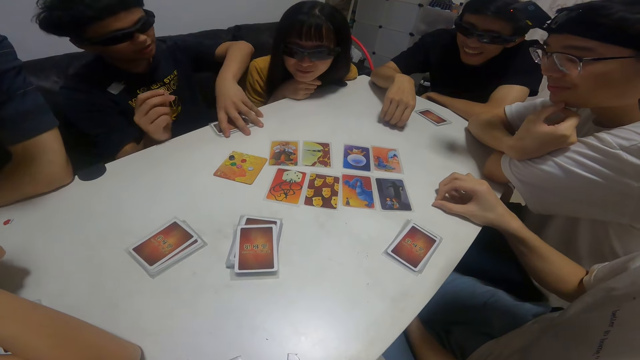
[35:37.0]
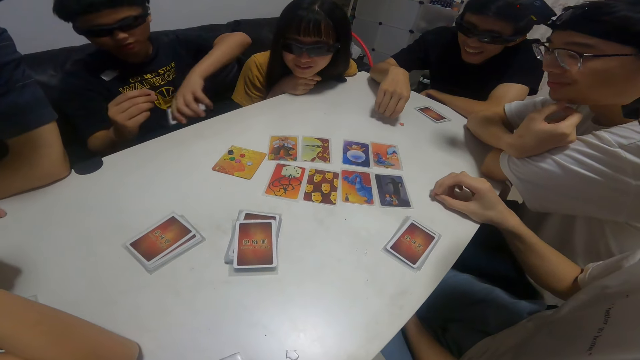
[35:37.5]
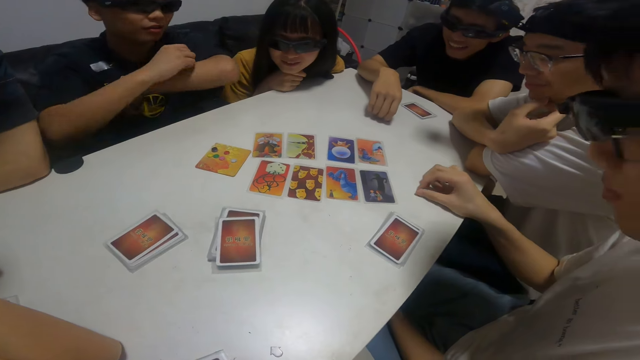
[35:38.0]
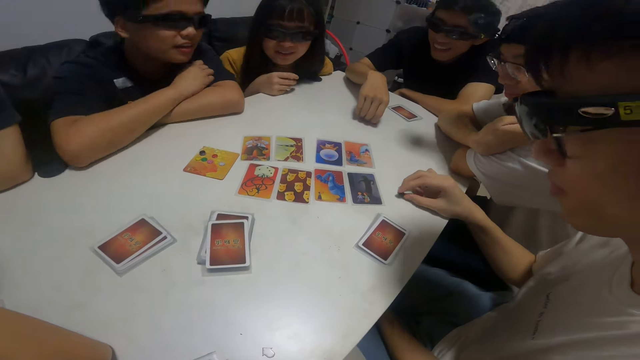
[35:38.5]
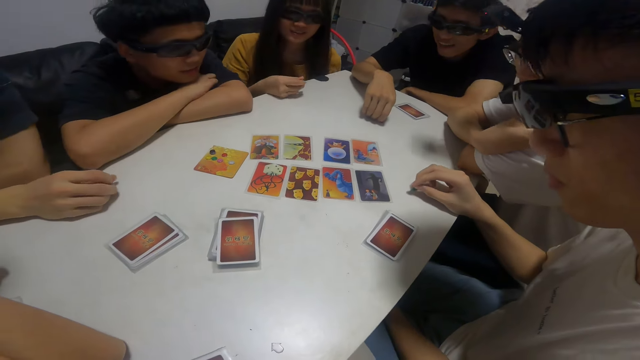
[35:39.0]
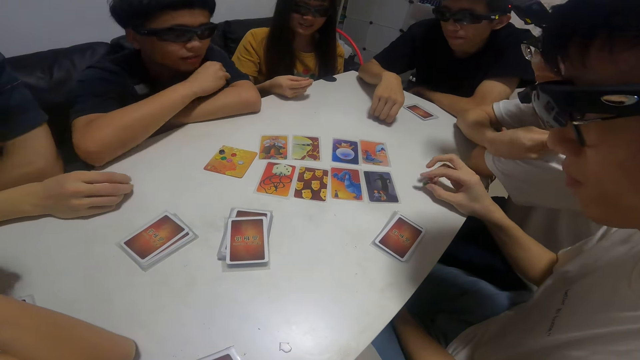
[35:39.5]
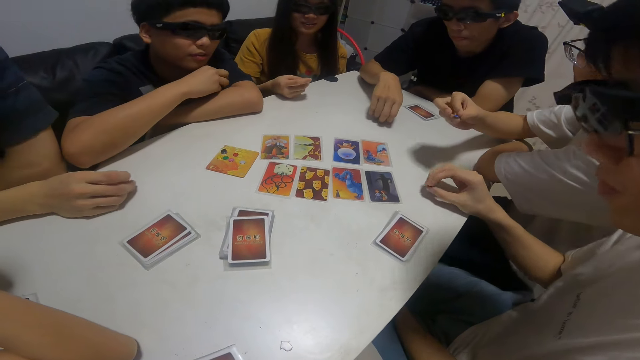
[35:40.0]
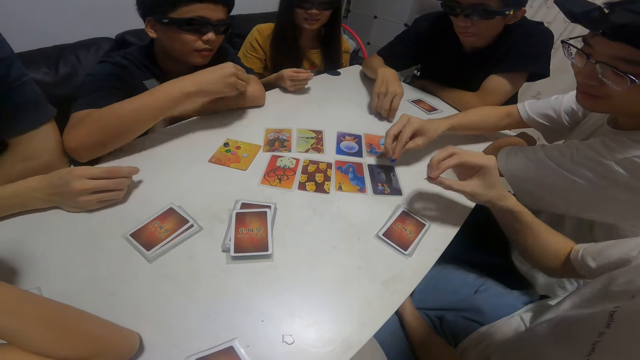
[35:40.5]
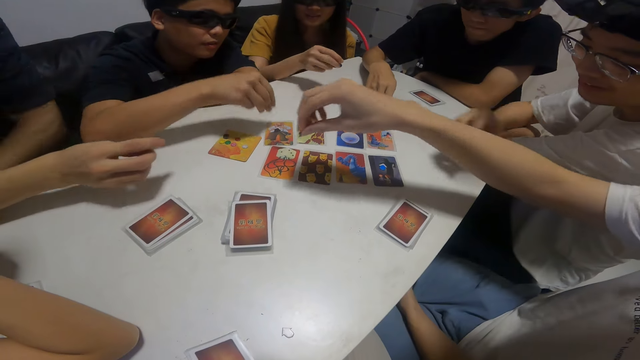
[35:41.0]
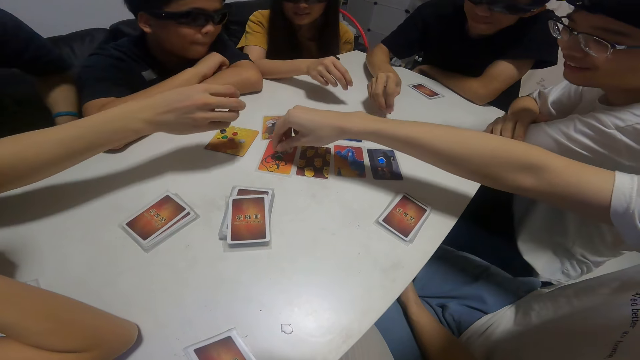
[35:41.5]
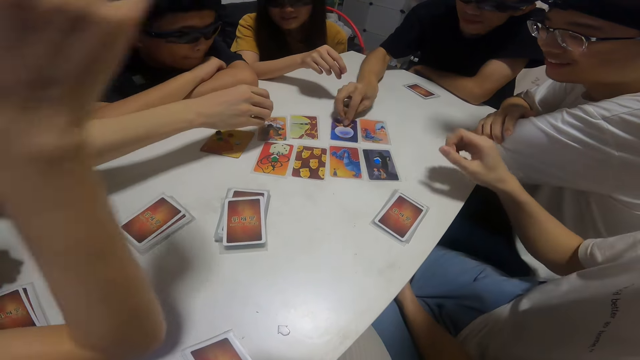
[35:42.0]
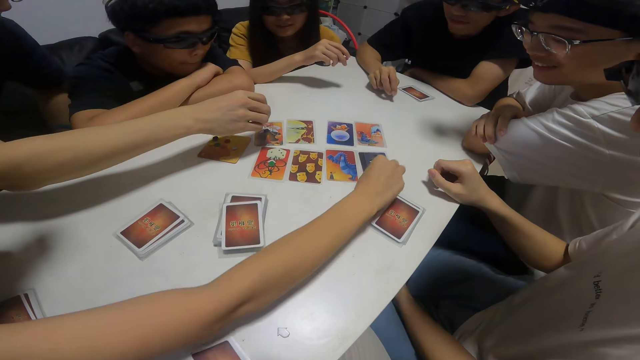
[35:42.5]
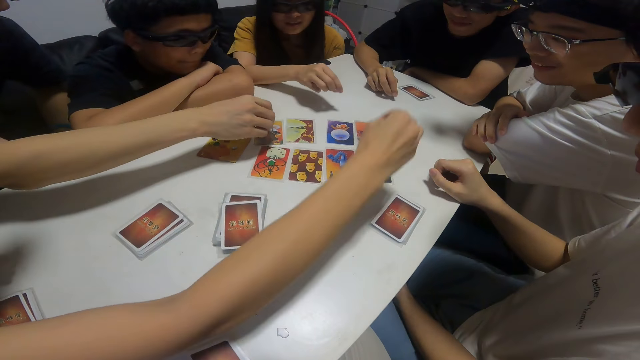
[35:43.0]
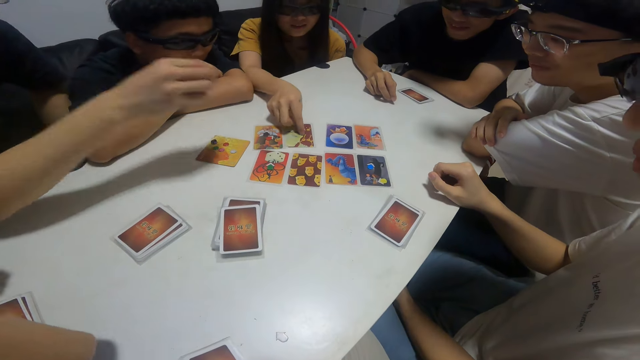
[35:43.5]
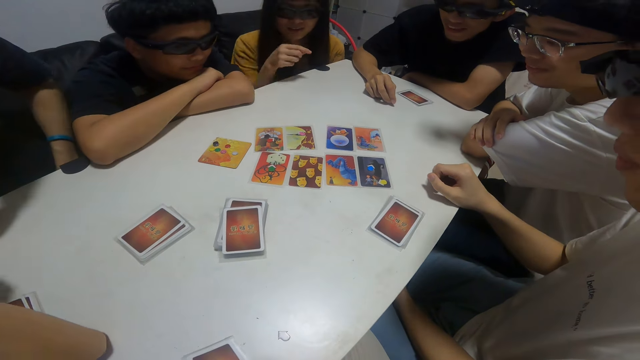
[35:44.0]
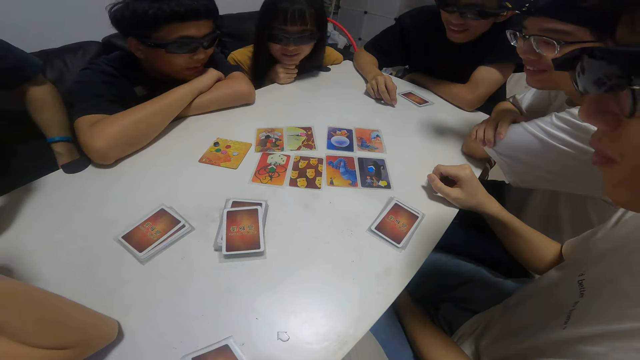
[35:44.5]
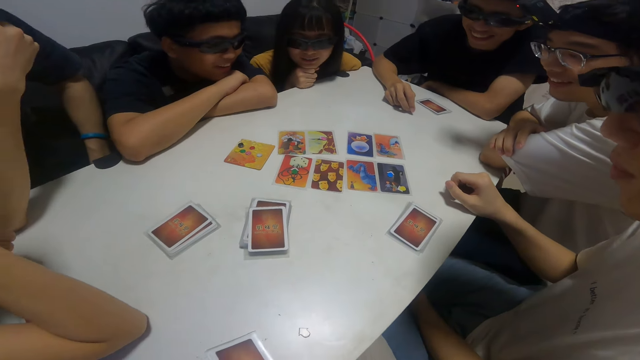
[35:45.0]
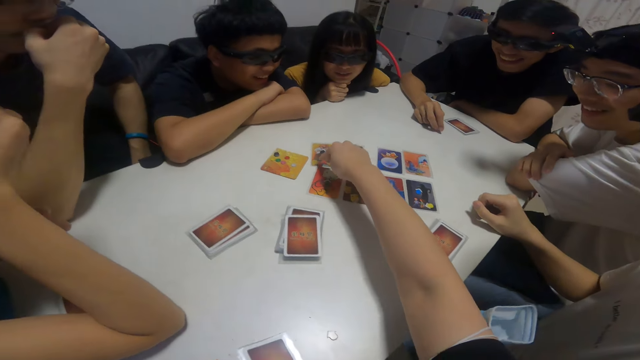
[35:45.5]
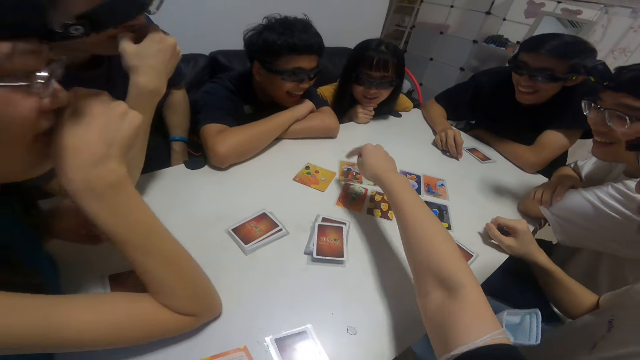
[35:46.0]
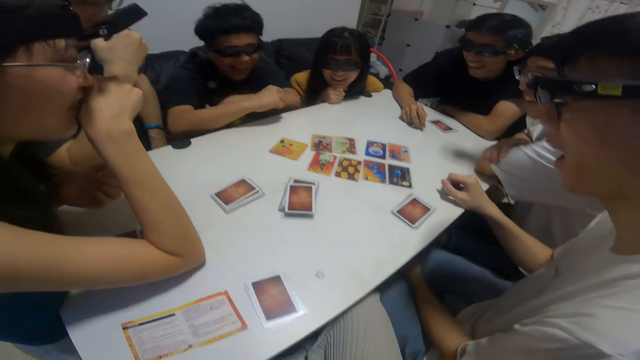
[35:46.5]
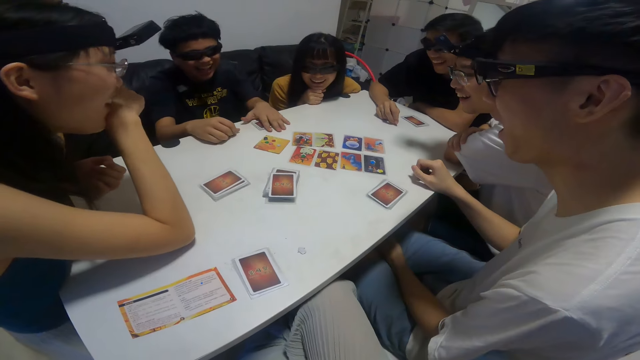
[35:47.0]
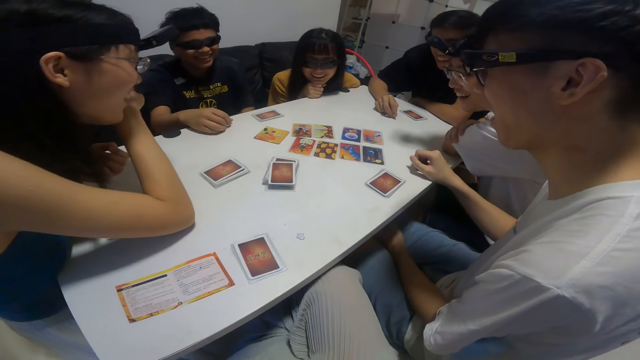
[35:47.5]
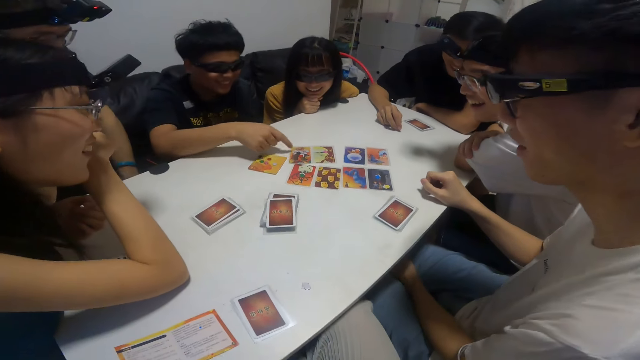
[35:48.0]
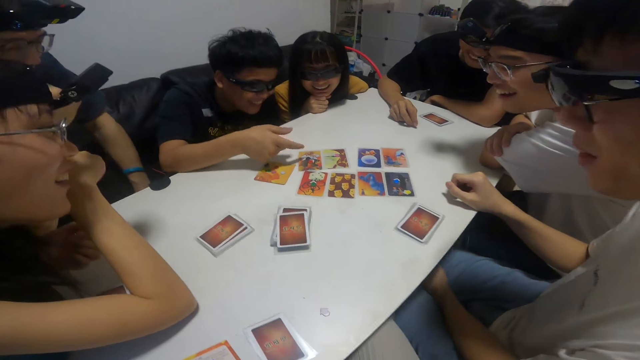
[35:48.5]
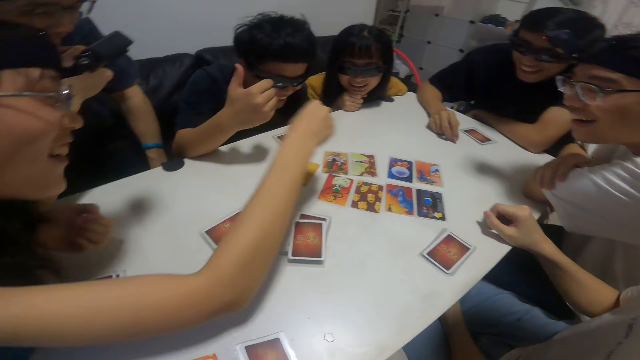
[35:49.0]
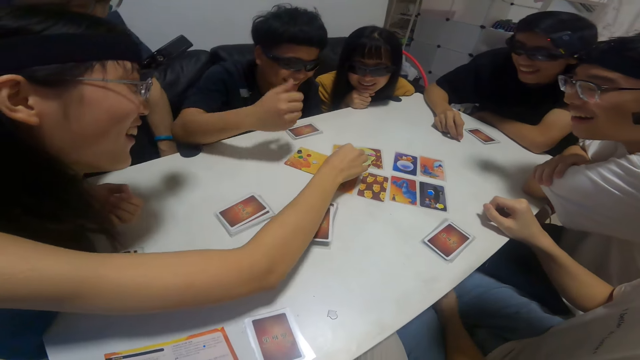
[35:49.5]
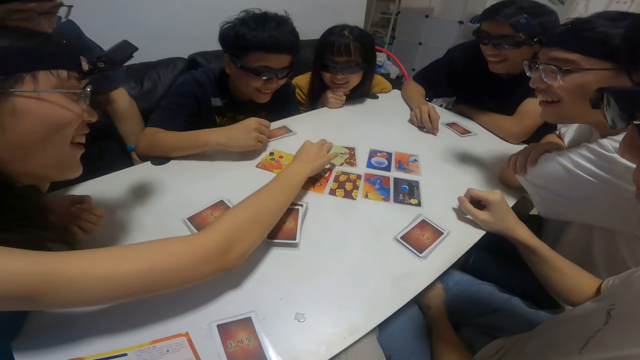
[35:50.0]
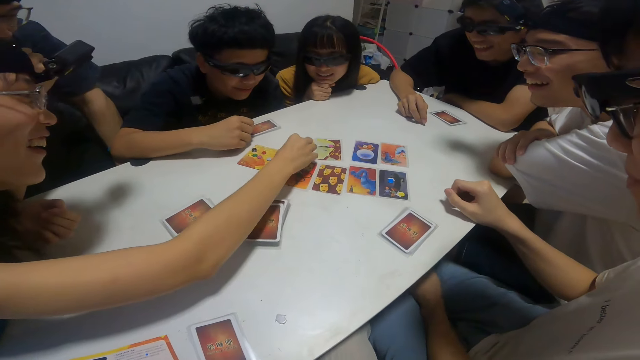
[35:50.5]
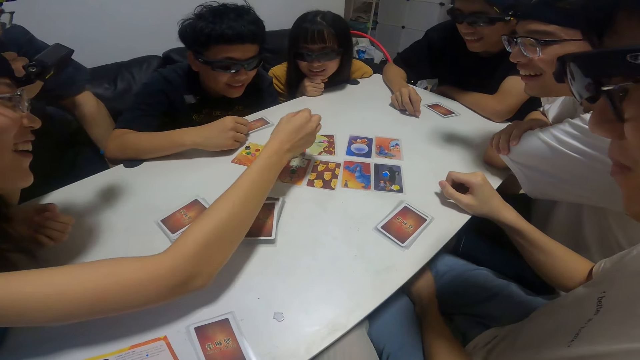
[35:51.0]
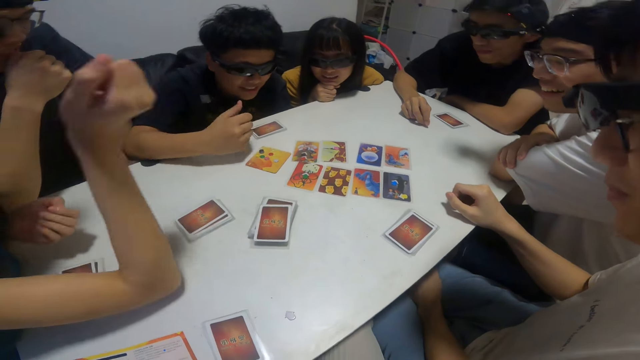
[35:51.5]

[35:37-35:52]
The boy picks up cards from the table with his left hand. The boy leans on the table. Another boy places a pebble in his right hand on a card. The first boy places a pebble in his right hand on a card. The first boy picks something. Another boy places a pebble in his right hand on a card. Another boy places a pebble in his right hand on a card. A girl places a pebble in her right hand on a card. Another boy places a pebble in his right hand on a card. Another girl places a pebble in her right hand on a card. The camera wearer points at a card. She touches a card on the table with her right hand. The first boy places the cards in his left hand on the table. The first boy points at a card. Another person points at a card.

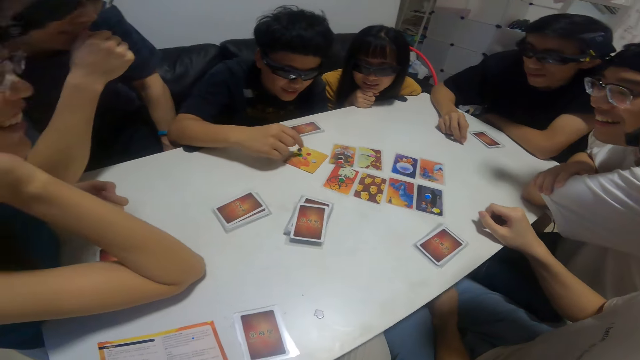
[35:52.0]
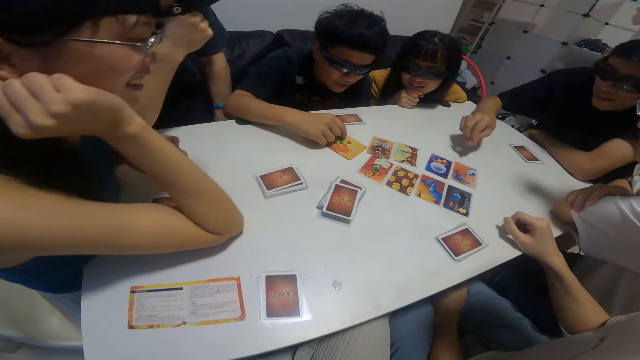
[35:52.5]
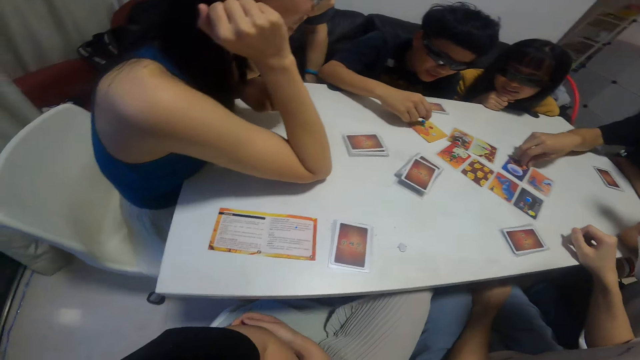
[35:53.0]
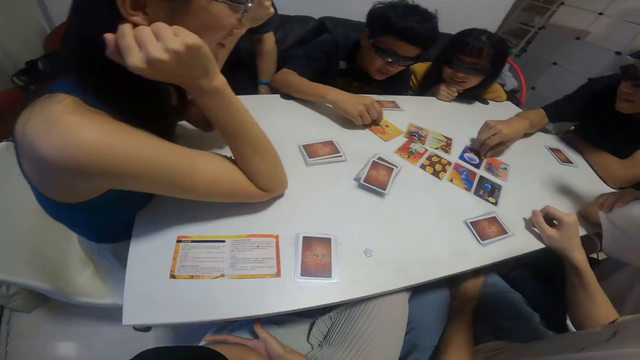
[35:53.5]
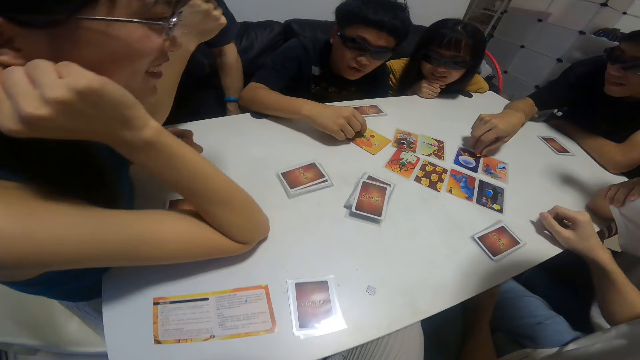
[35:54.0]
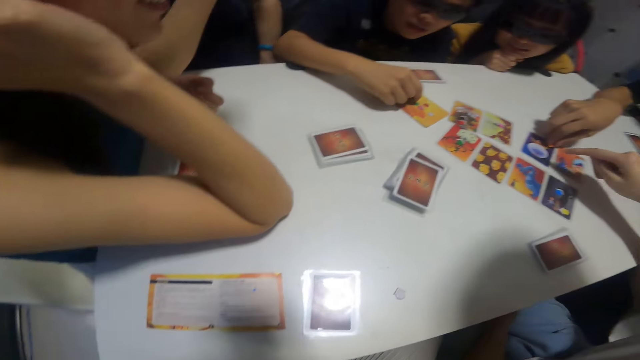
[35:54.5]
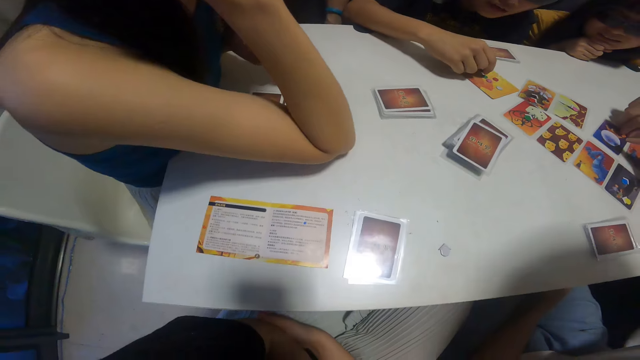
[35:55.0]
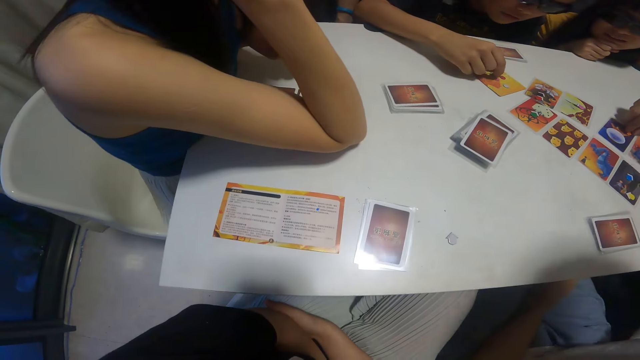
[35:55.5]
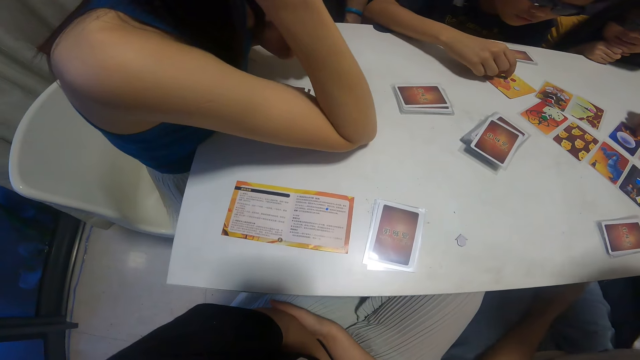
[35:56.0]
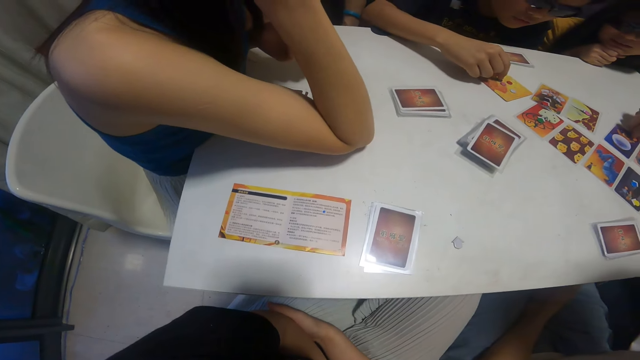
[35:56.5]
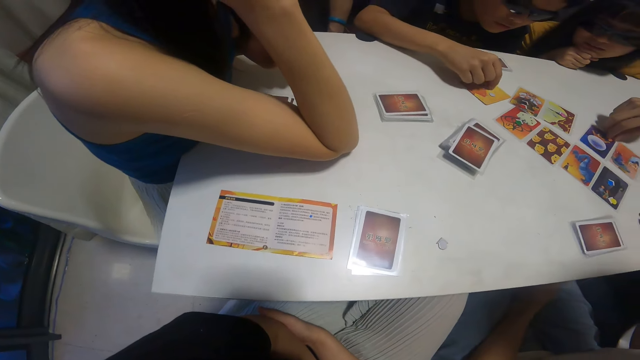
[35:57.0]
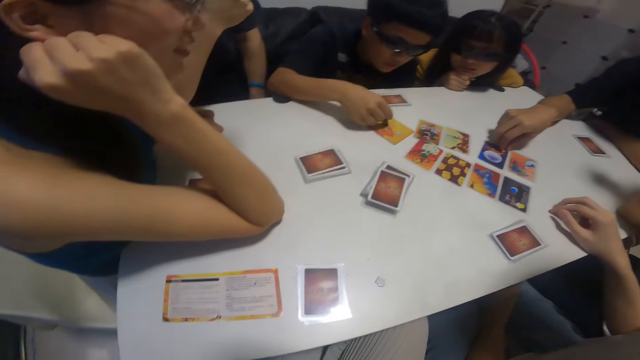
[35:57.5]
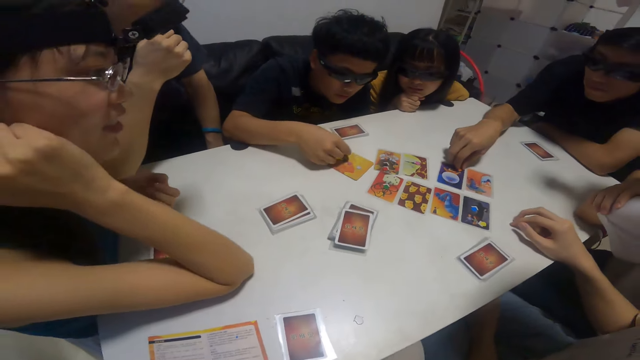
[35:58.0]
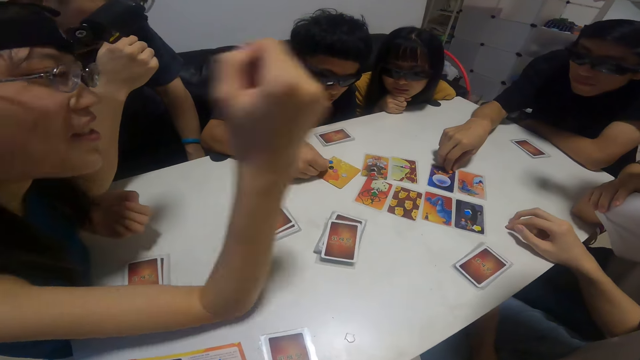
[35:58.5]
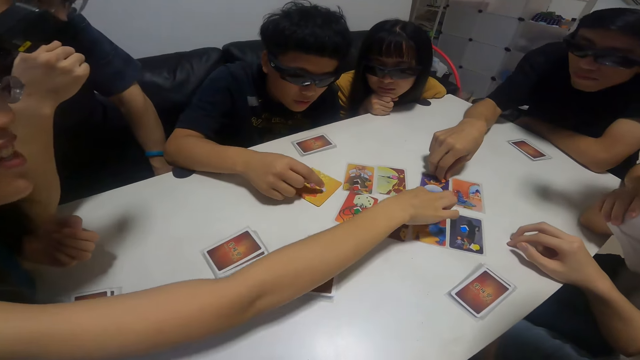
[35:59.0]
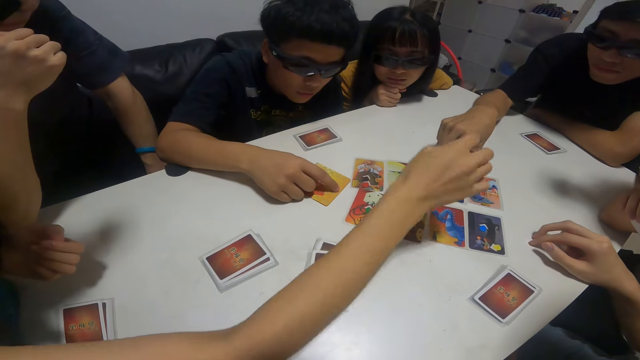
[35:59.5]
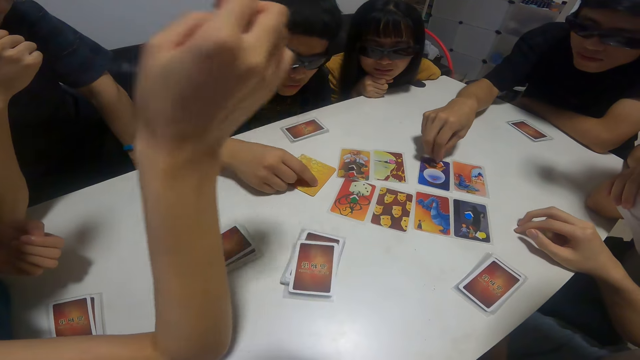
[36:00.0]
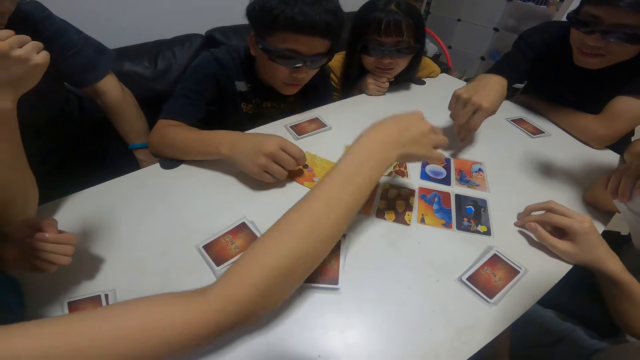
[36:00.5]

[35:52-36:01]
A person touches a card. The camera wearer looks around. A boy touches pebbles on the table with his right hand. Another boy touches a pebble on a card on the table with his right hand. The person picks something. Another person touches a card.
